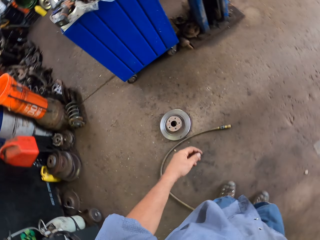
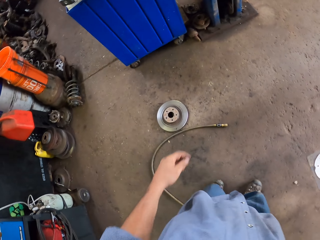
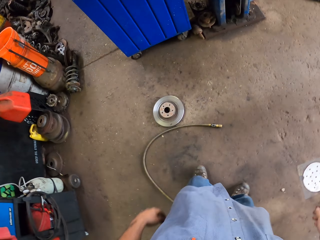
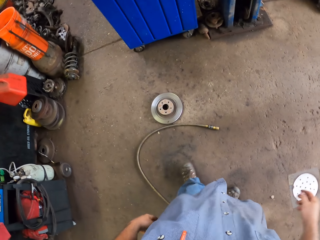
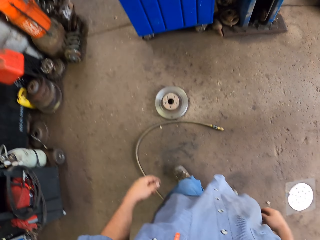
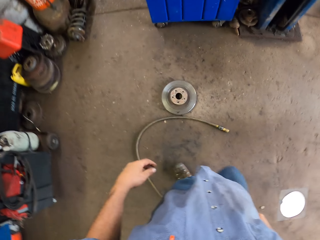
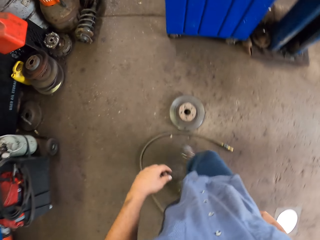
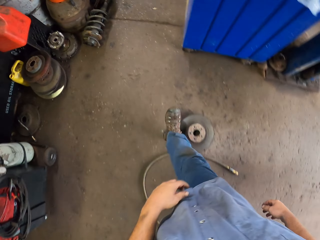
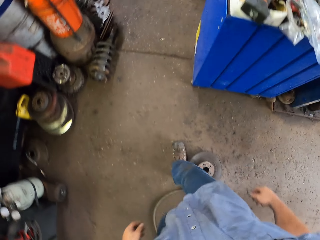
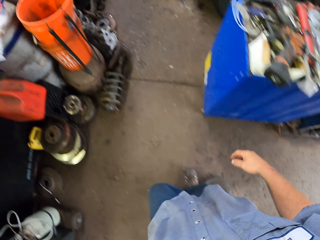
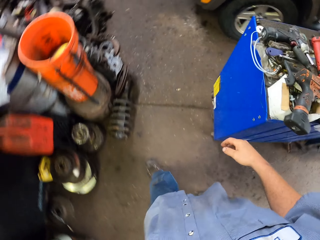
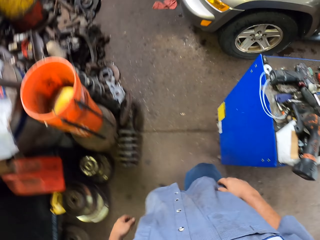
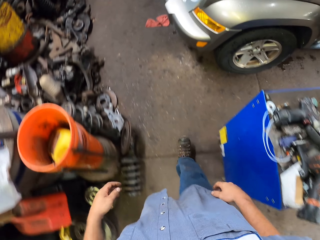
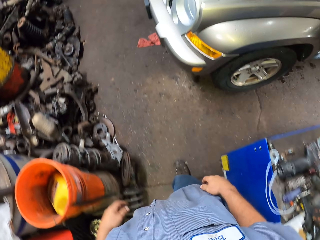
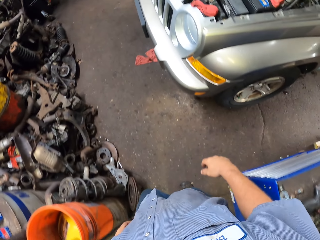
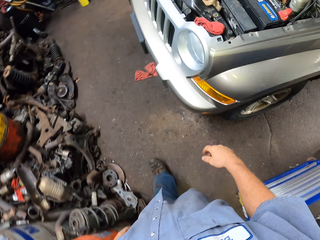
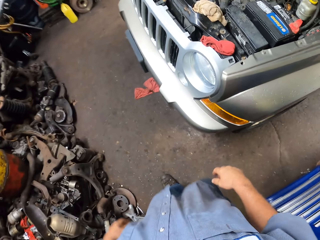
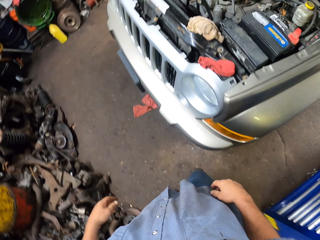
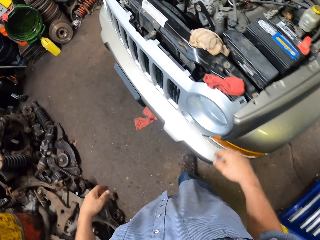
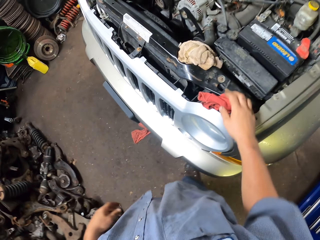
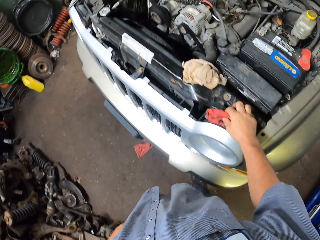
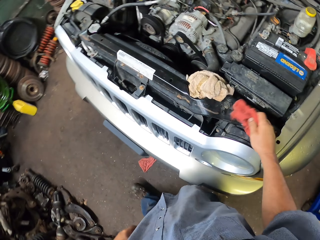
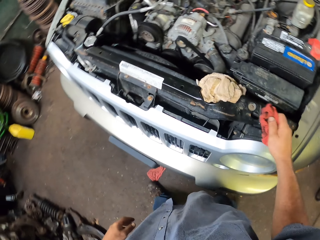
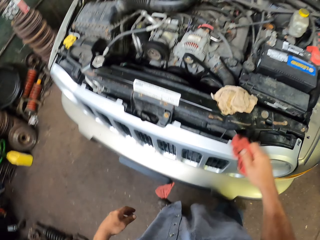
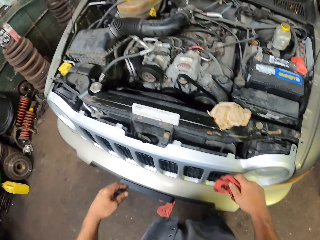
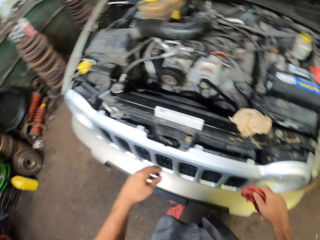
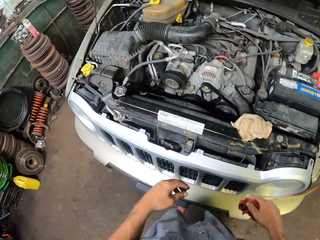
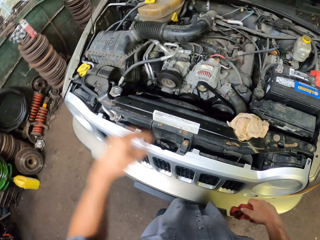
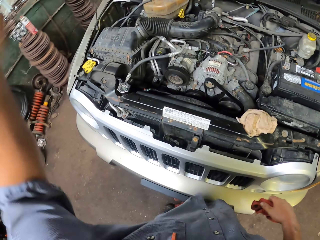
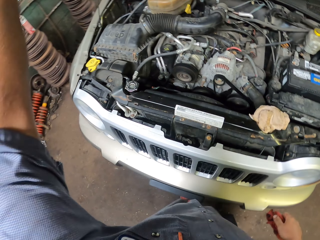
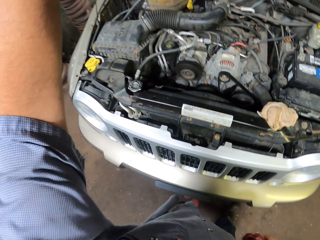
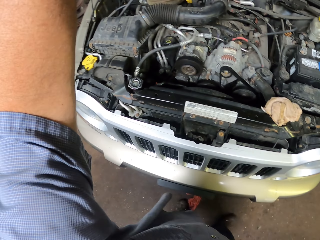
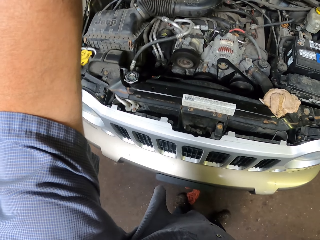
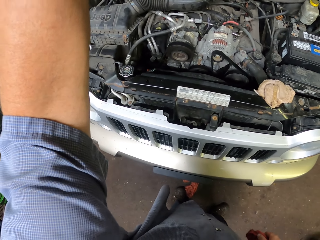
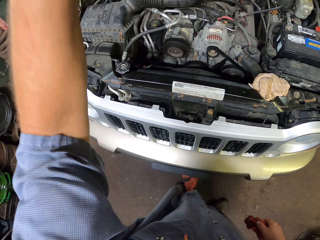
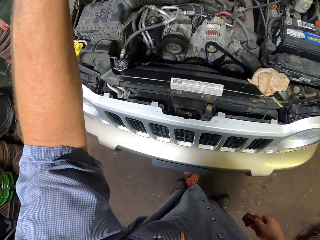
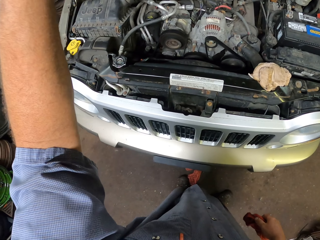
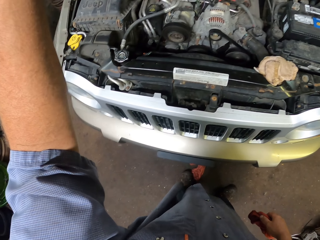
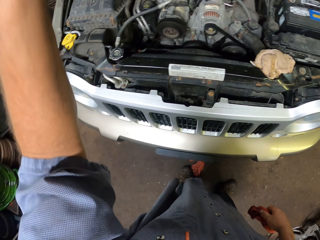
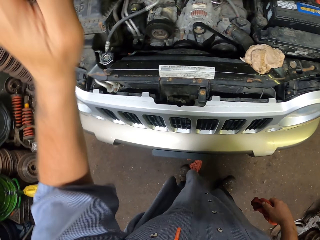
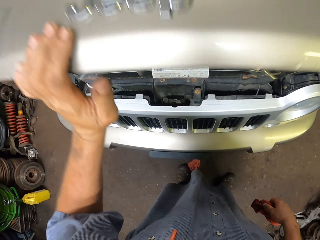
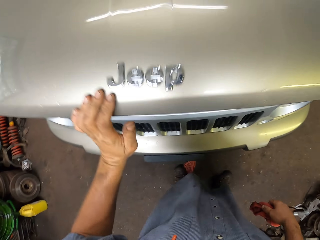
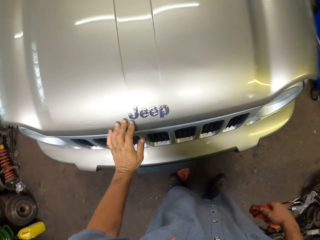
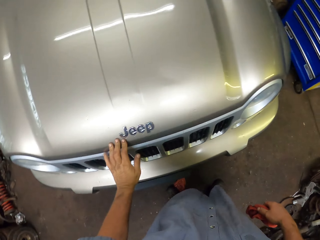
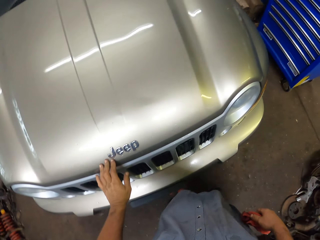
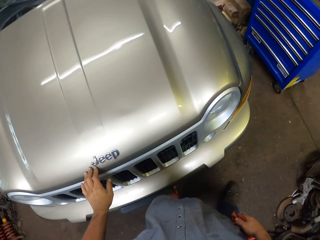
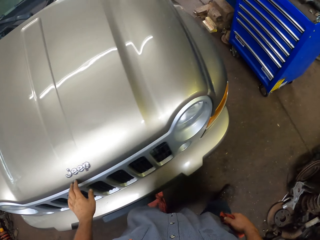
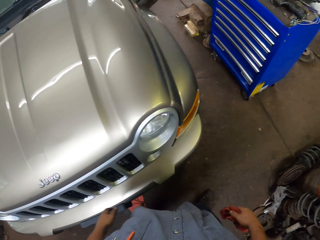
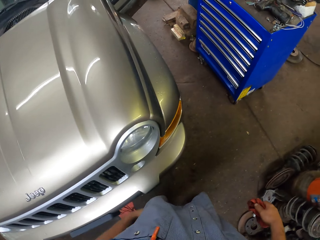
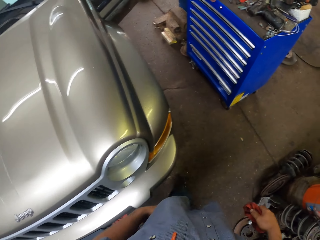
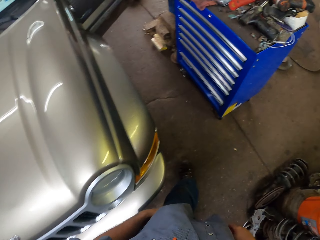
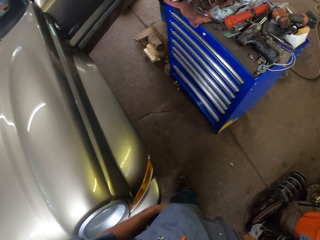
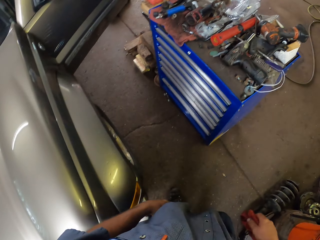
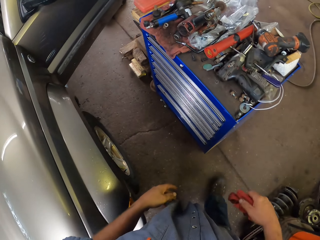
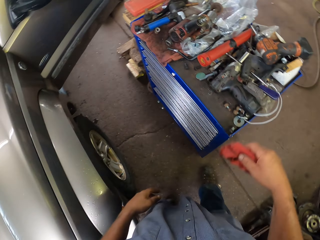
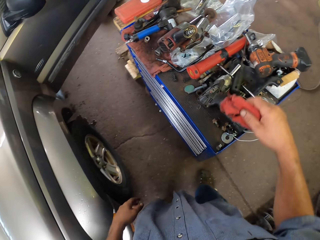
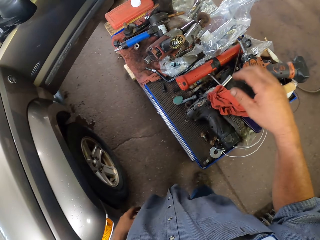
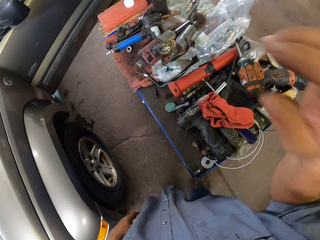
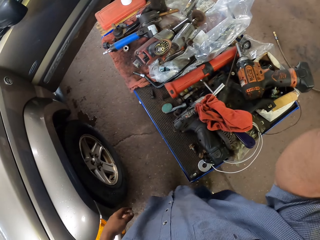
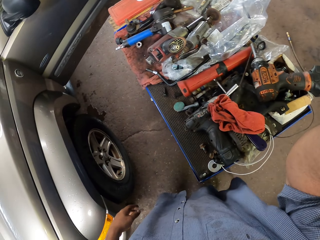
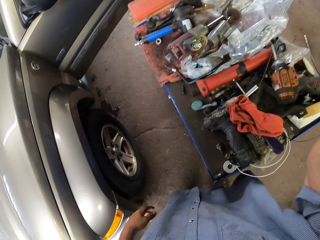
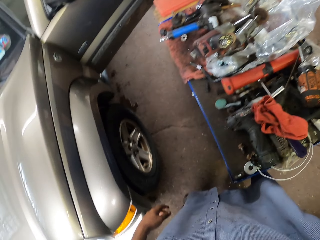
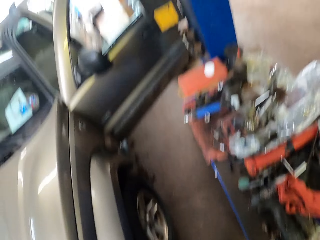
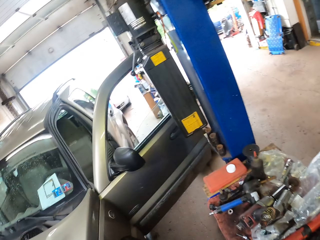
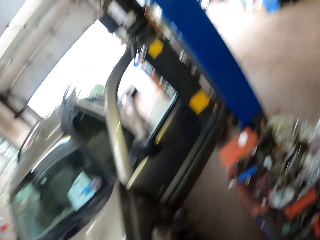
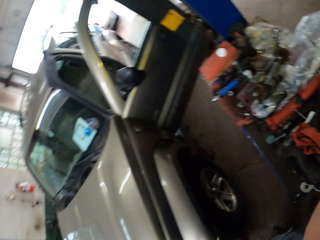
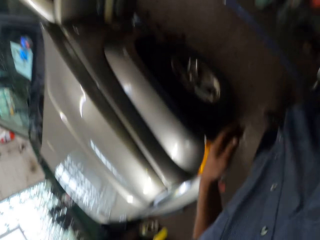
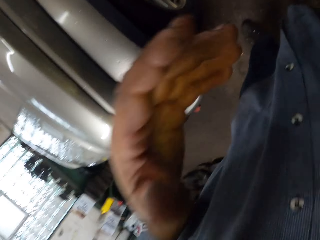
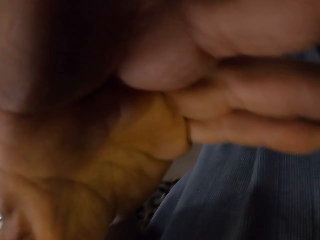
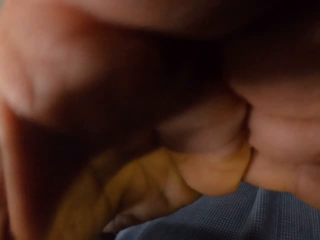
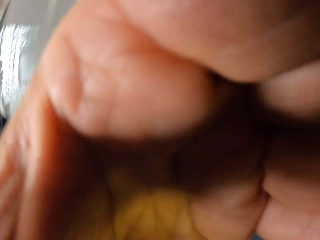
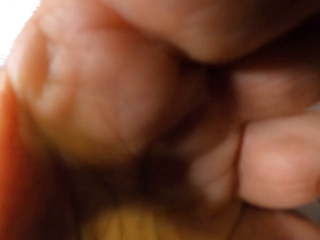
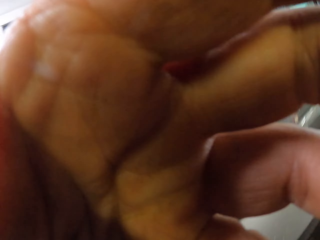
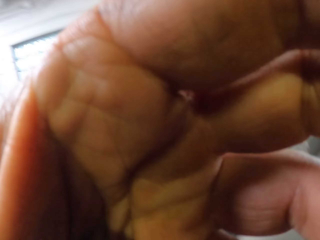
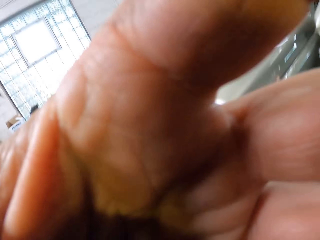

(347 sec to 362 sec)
The camera wearer walks towards the car. They take a rag on the car. They close the car's bonnet. They walk in the workshop away from the car. They drop the rag on a tool cabinet. They fix the camera. They touch the camera.
